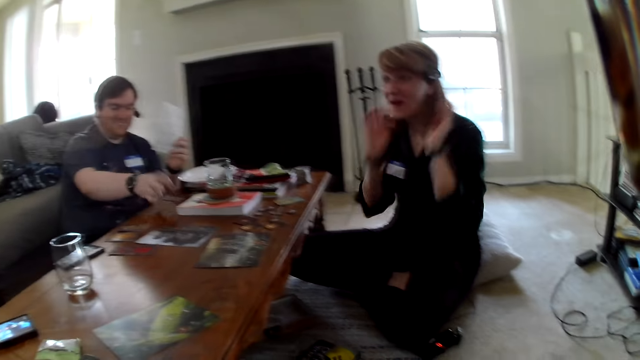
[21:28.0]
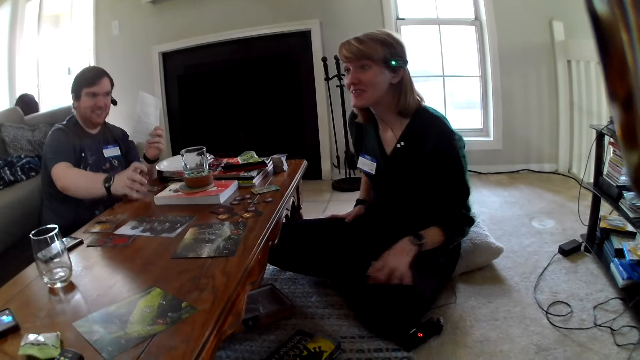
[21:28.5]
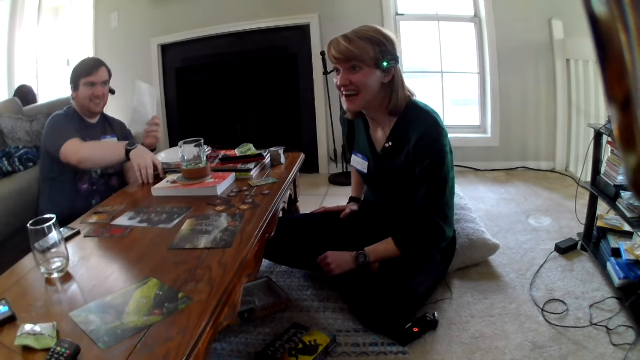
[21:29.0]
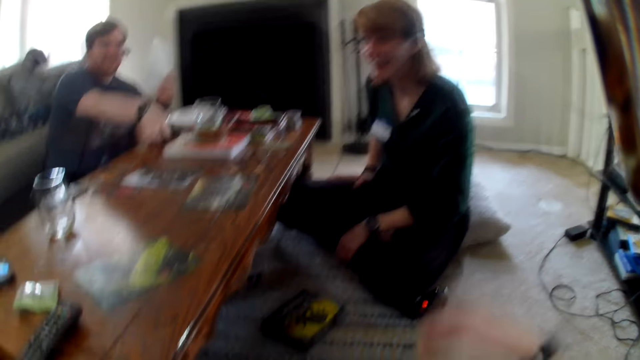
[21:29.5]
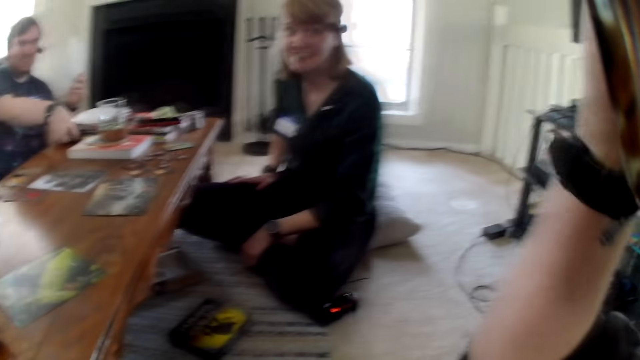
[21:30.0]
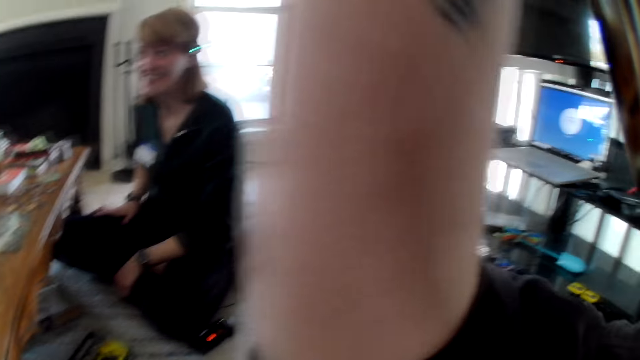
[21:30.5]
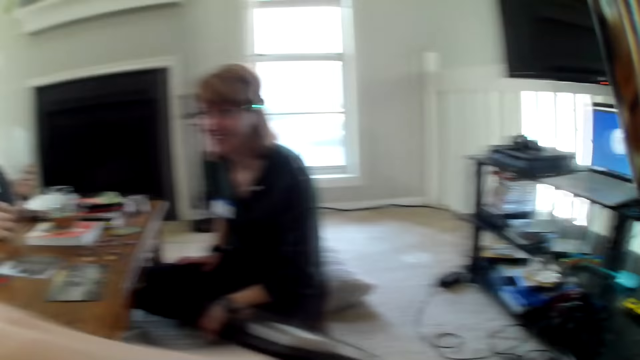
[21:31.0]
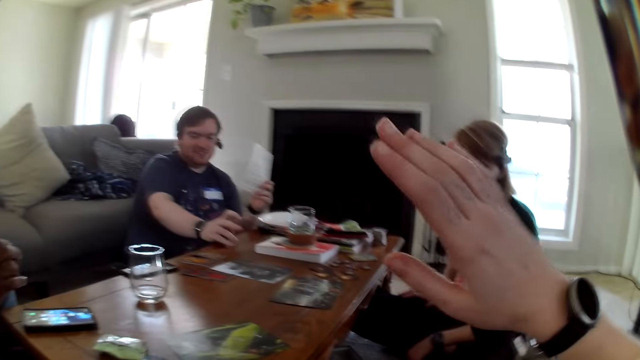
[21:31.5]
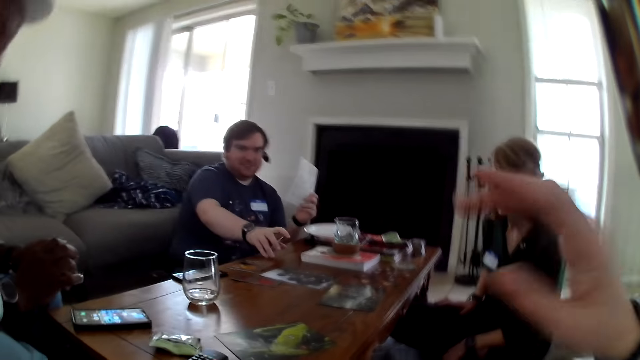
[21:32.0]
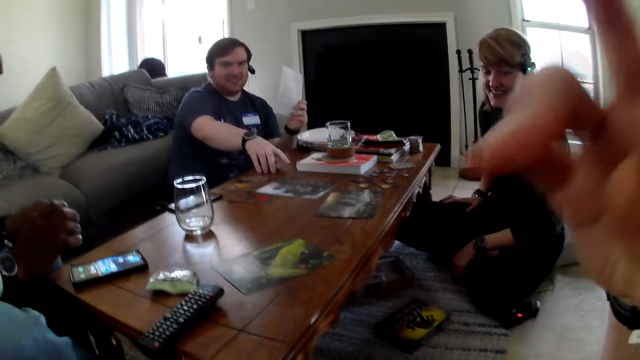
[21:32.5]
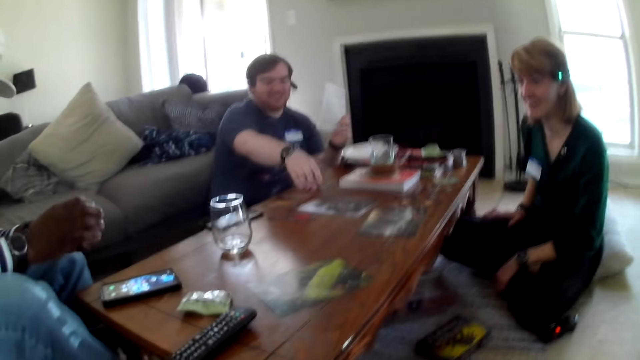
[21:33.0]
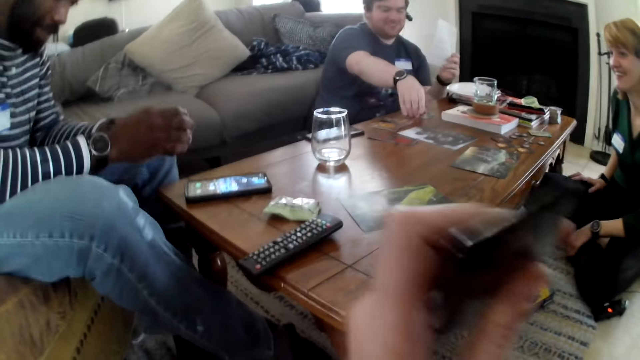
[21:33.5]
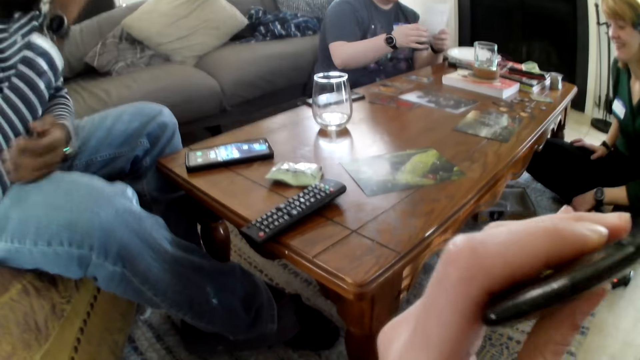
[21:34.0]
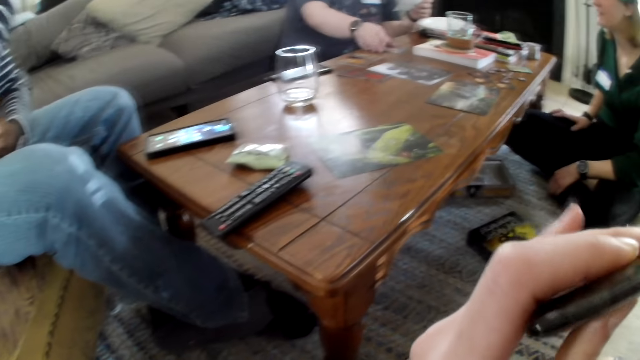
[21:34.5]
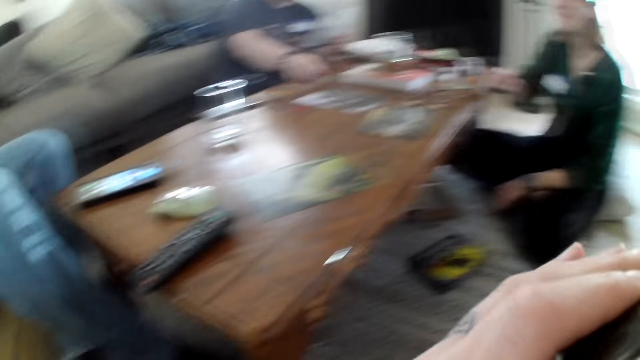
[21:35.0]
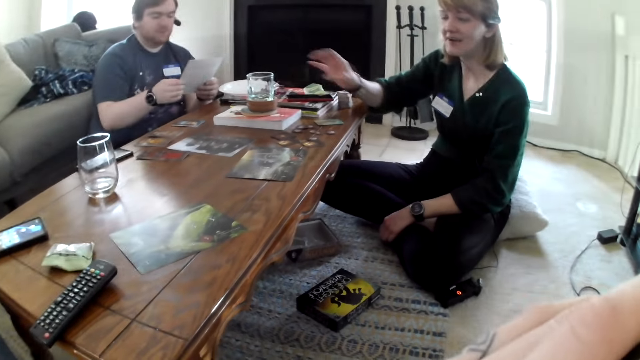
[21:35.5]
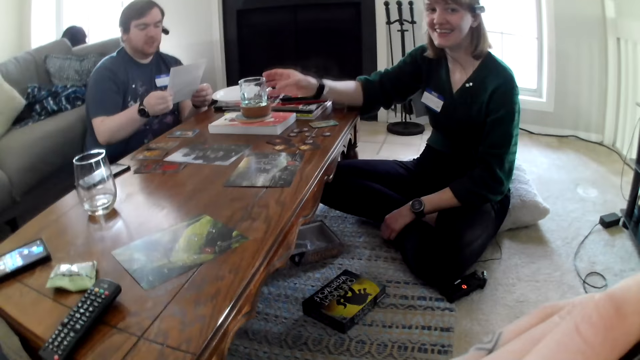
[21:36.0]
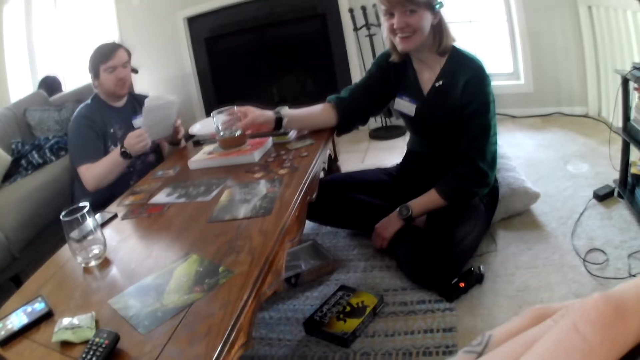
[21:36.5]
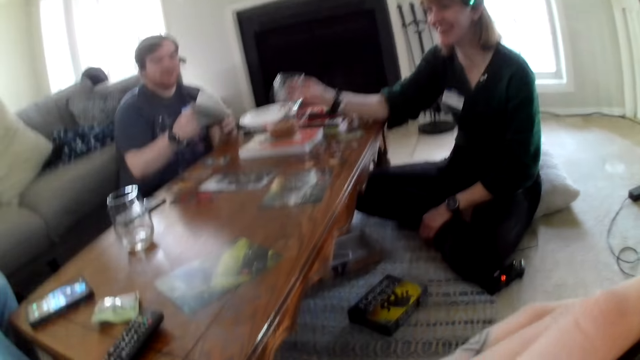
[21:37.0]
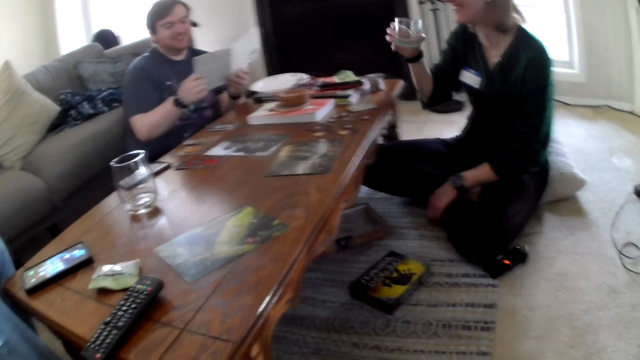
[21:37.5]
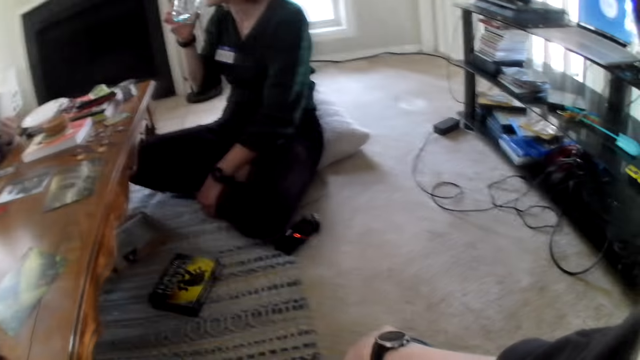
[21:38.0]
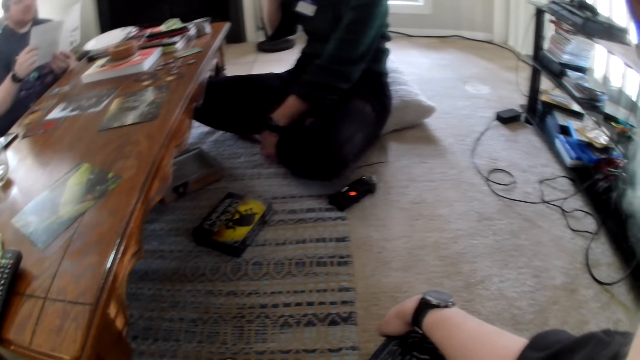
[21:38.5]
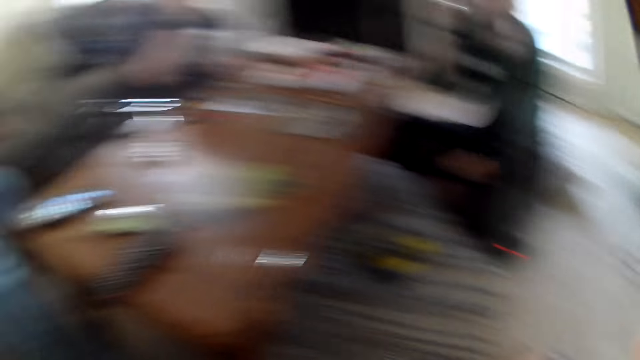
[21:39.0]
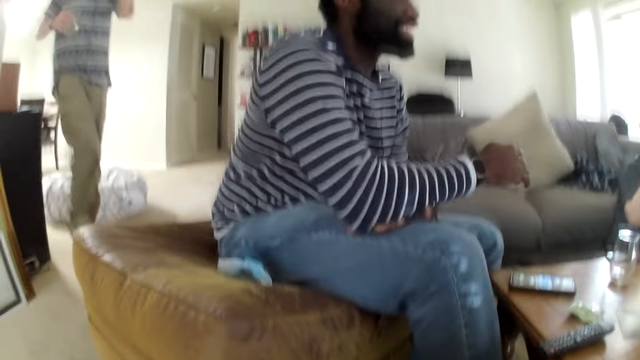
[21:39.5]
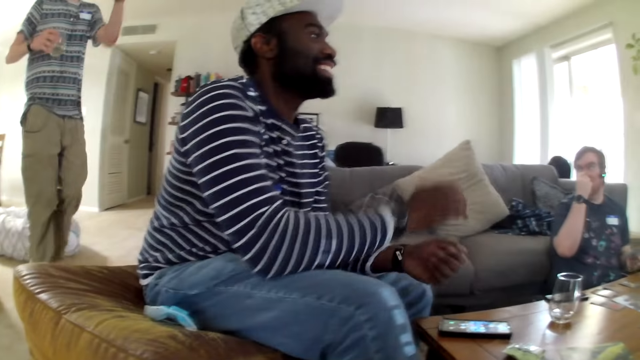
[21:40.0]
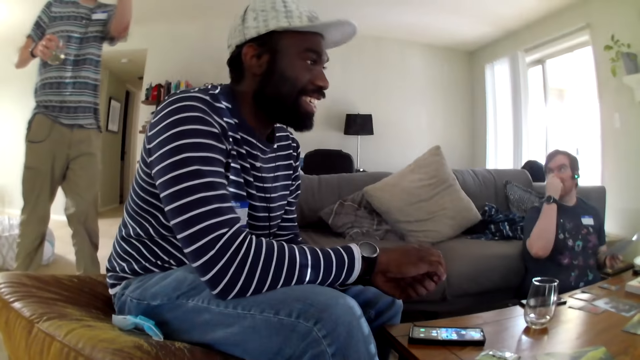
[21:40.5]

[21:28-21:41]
The man hits the card in his right hand on the table. The camera wearer makes gestures. The man drops the card in his right hand on the table. The camera wearer stares around the room. She puts the vape in her left hand in her mouth. A woman talks to the camera wearer. The woman picks the glass of water from the saucer with her right hand. The woman drinks from the glass of water in her right hand.

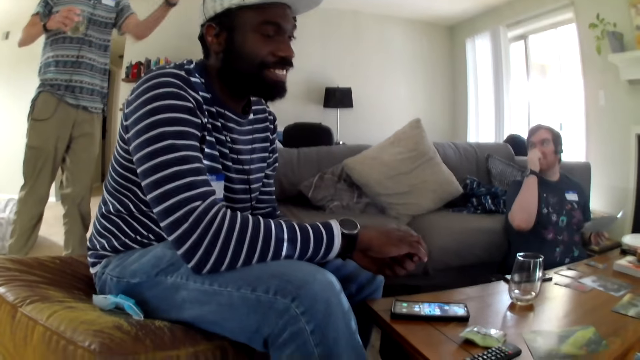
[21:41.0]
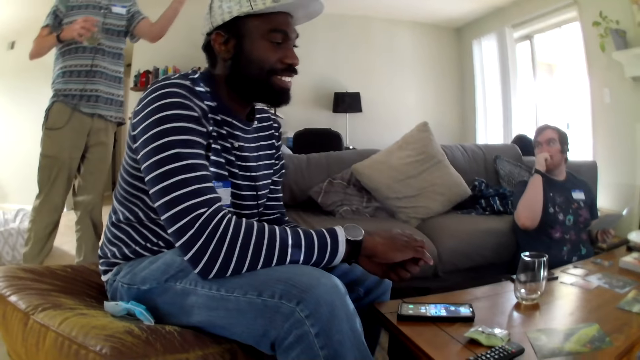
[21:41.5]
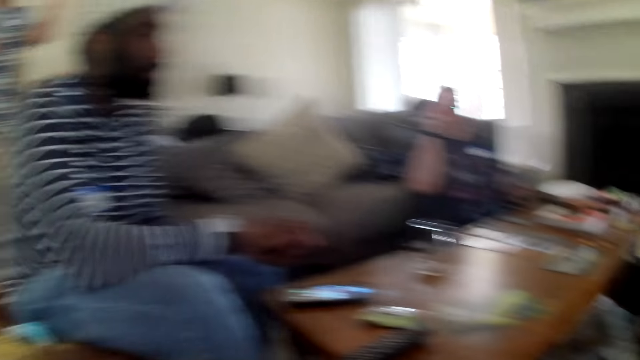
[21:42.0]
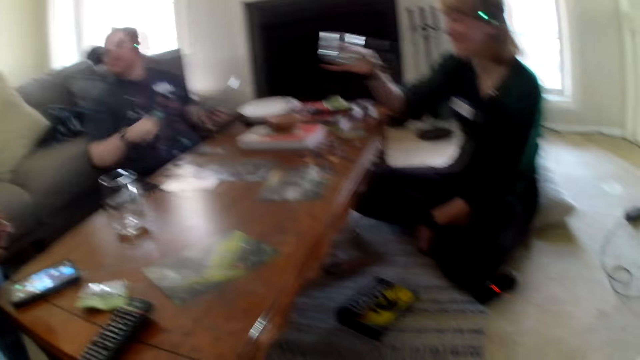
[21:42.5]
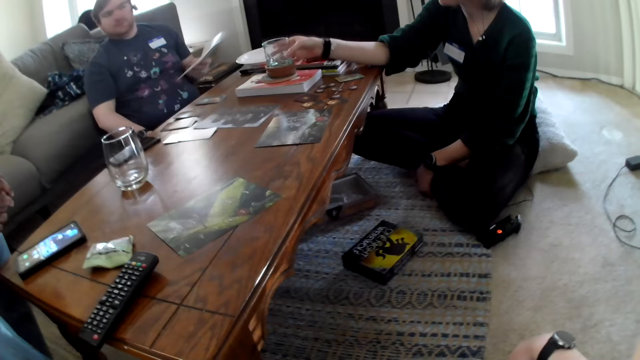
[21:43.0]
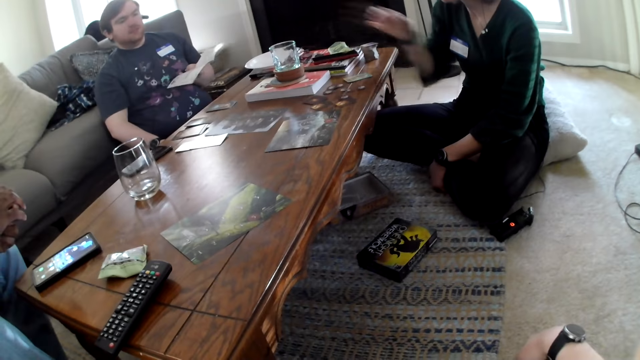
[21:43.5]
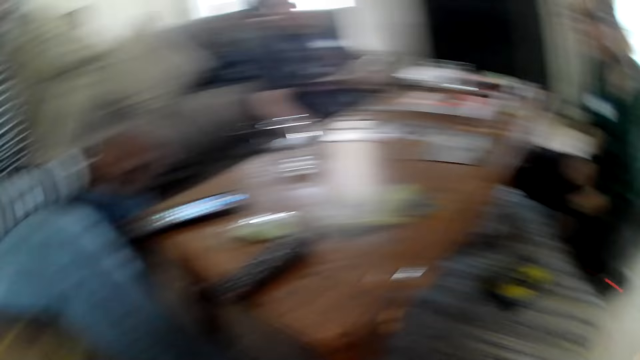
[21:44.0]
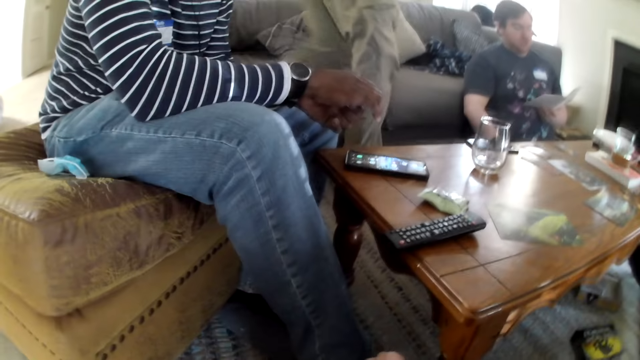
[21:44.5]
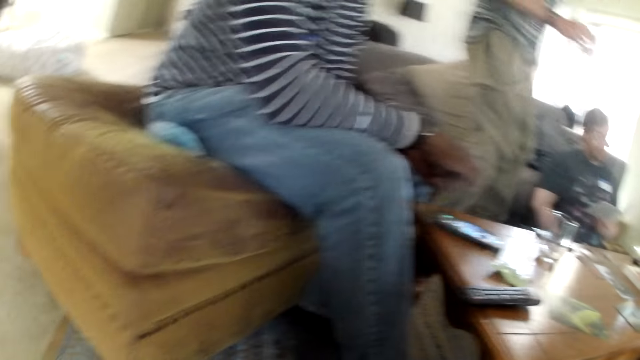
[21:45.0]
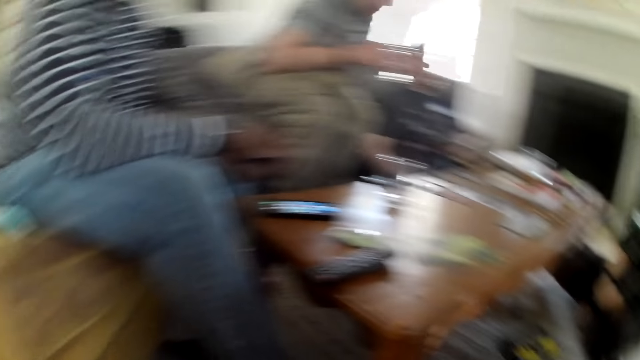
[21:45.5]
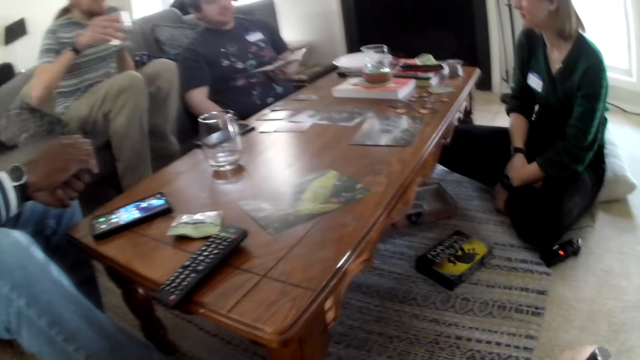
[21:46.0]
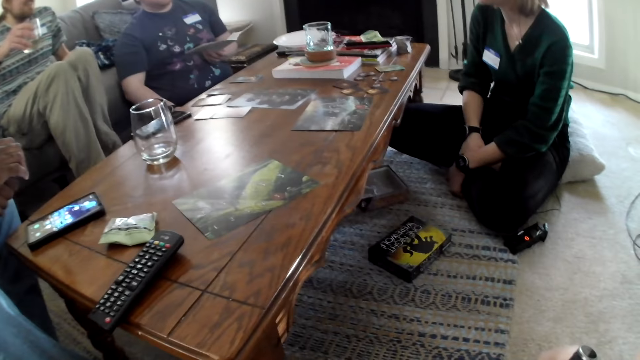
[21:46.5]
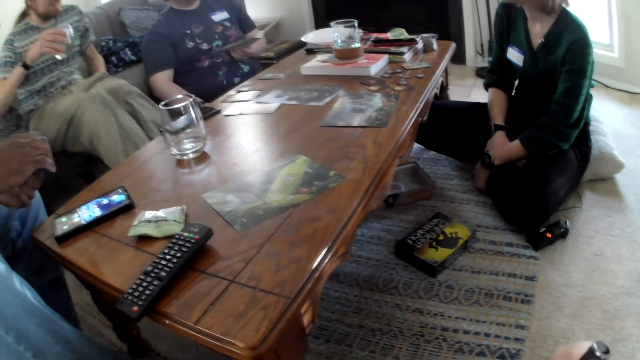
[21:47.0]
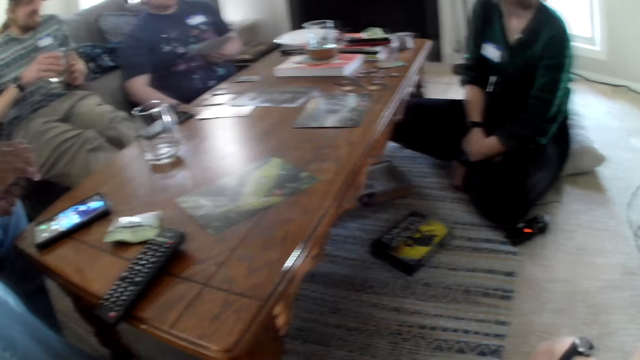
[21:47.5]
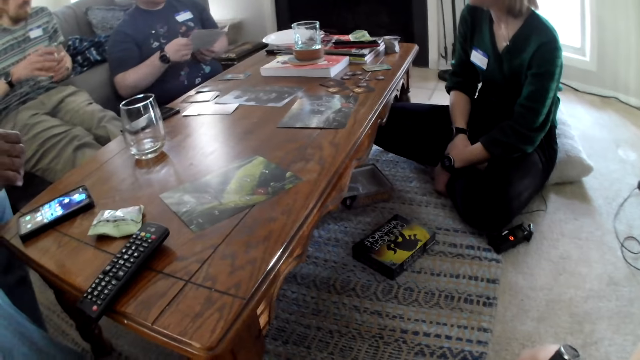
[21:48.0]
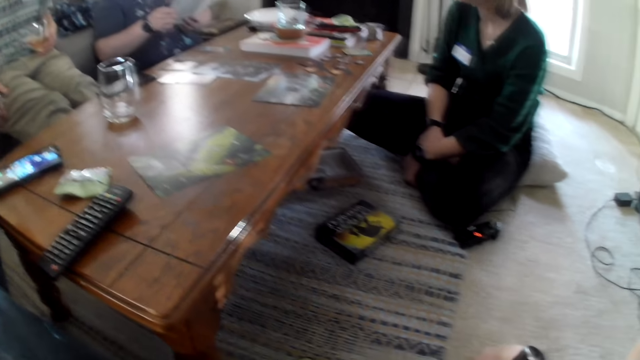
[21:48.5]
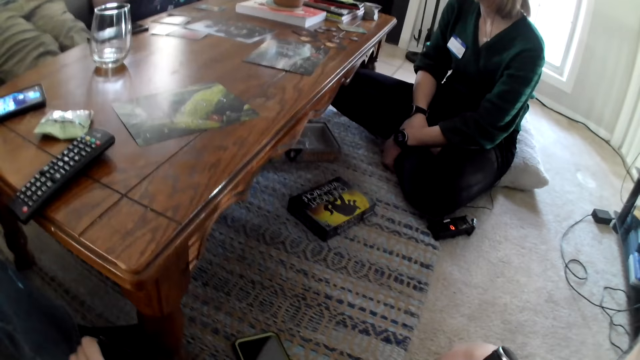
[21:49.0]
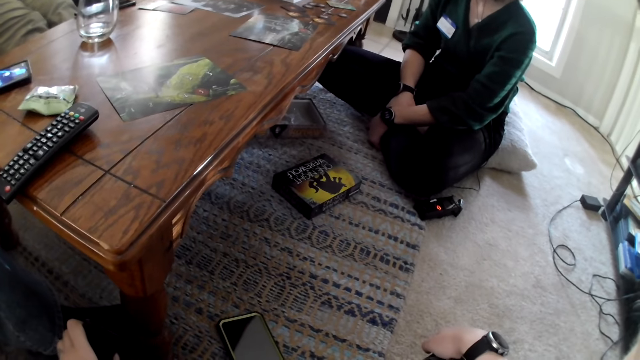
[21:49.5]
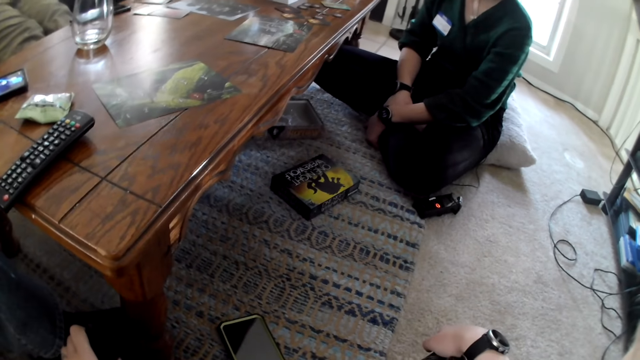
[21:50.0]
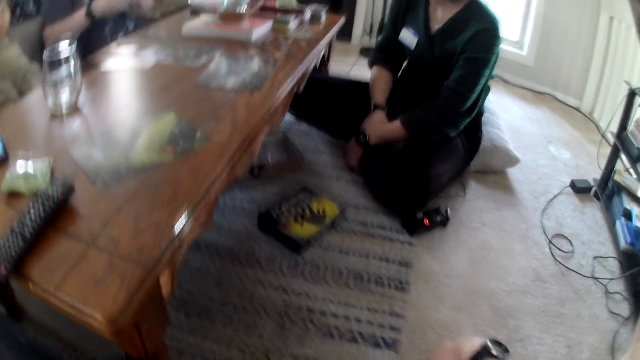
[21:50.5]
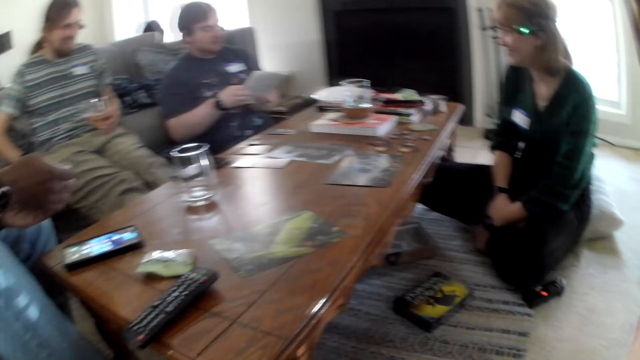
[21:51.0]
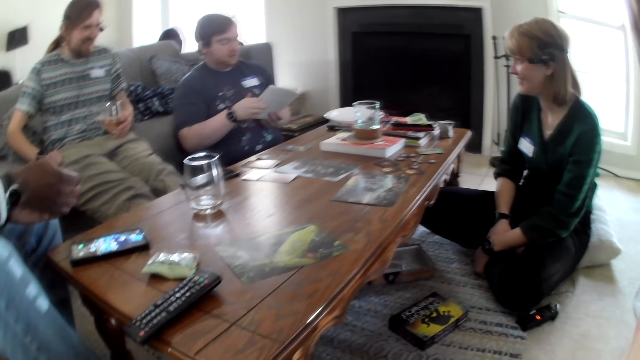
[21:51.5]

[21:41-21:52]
The woman drops the glass of water in her right hand on the saucer on the table. The camera wearer stares around the room.
